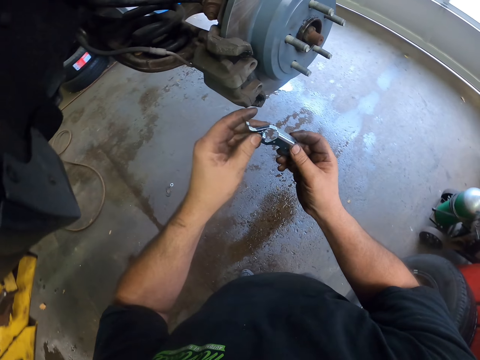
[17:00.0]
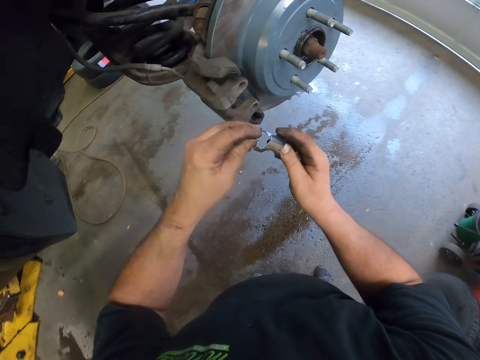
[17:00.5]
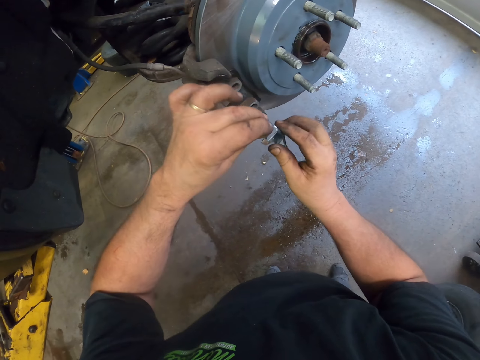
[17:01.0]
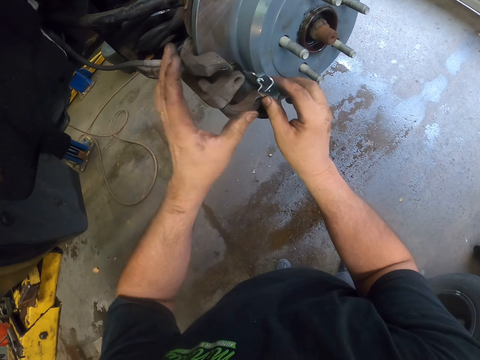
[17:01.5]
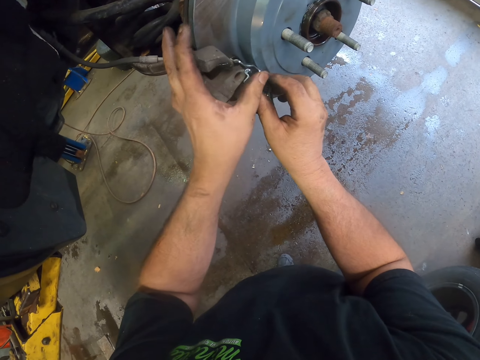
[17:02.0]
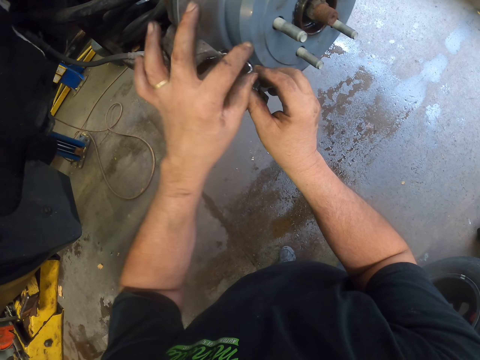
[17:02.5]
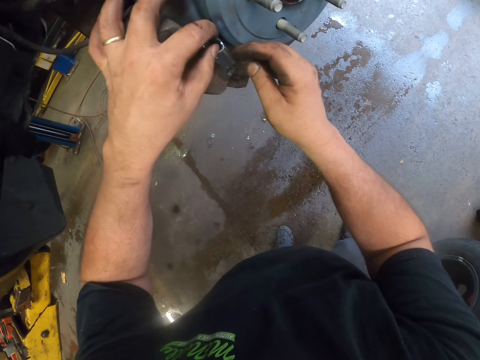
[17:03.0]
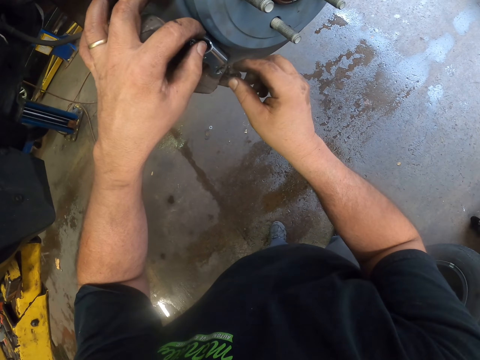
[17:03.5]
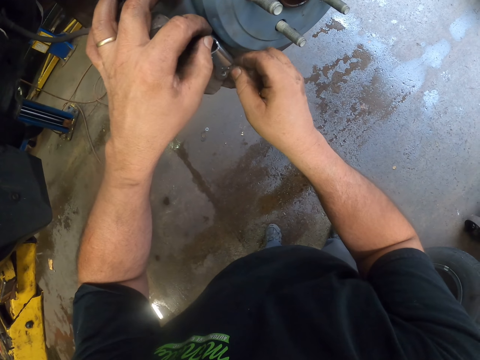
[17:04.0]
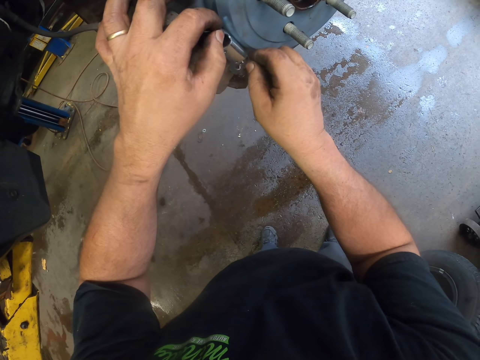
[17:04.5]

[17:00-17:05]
The camera wearer fixes an object on the wheel. They put the object on the rim part of the vehicle.

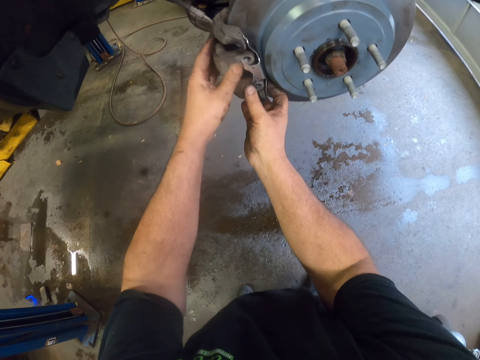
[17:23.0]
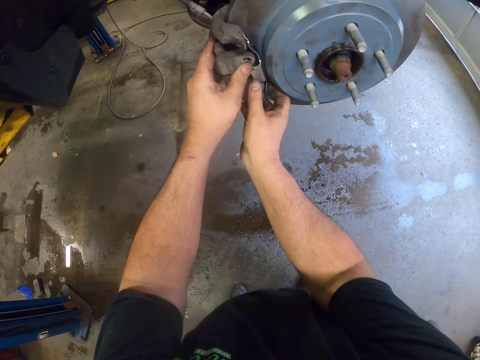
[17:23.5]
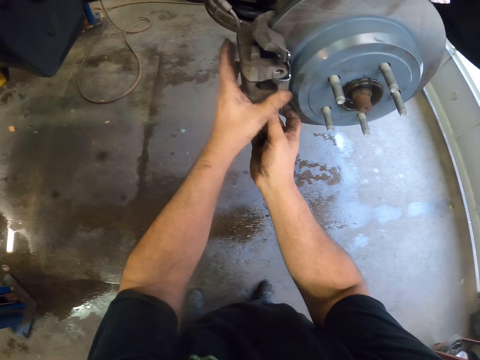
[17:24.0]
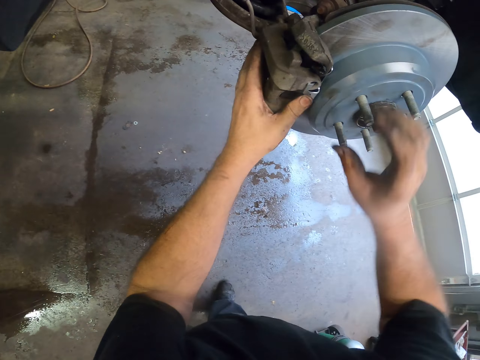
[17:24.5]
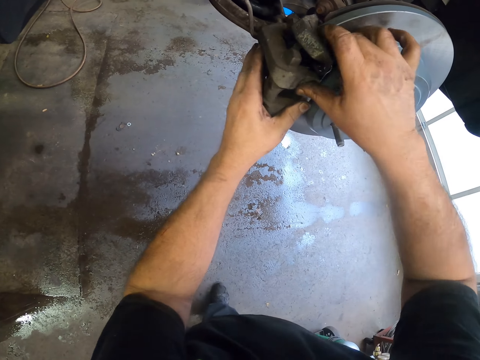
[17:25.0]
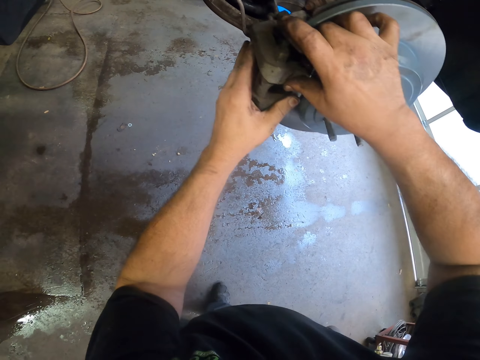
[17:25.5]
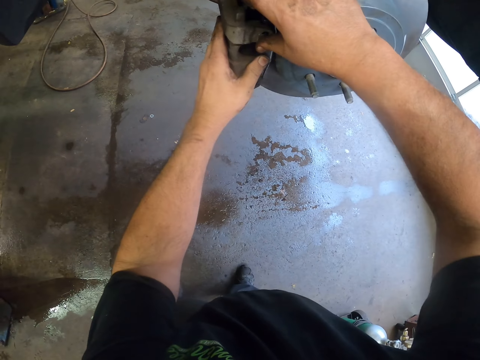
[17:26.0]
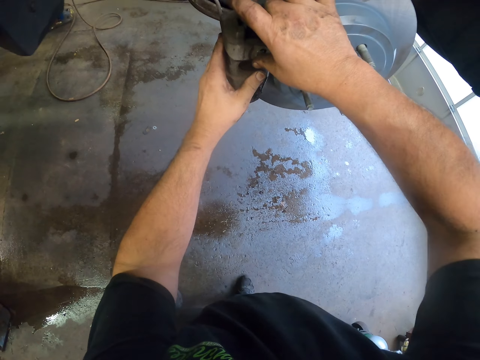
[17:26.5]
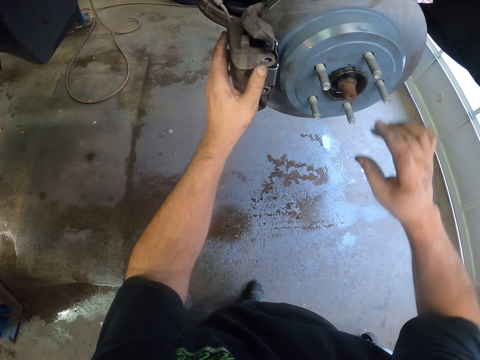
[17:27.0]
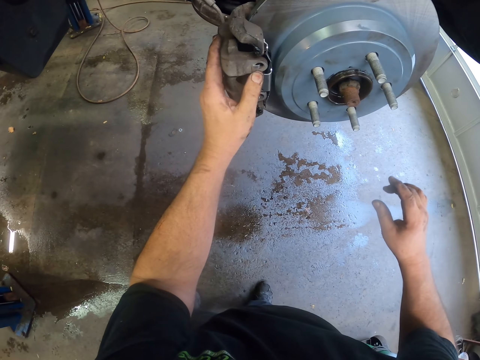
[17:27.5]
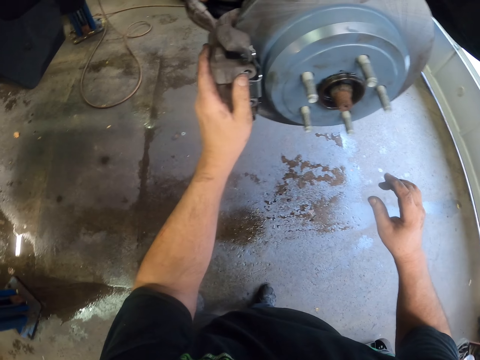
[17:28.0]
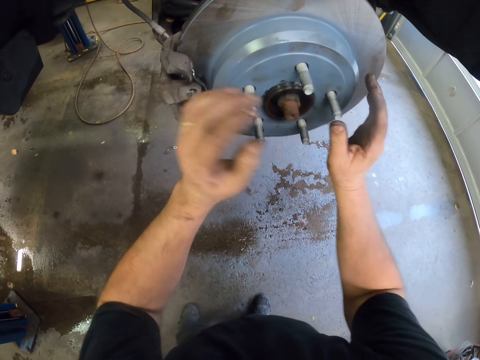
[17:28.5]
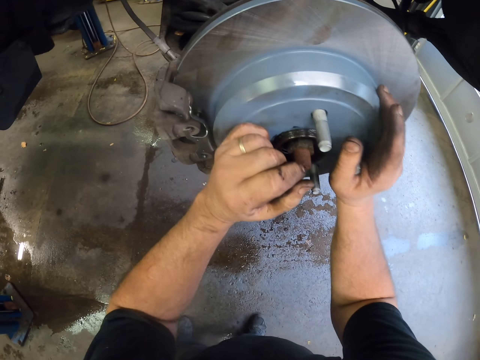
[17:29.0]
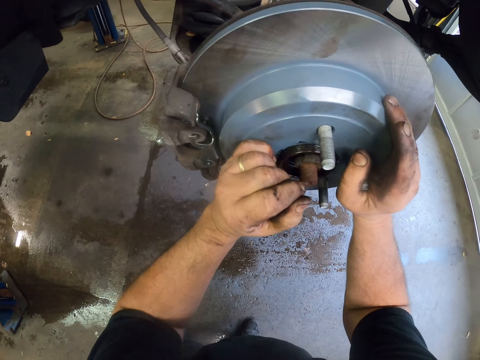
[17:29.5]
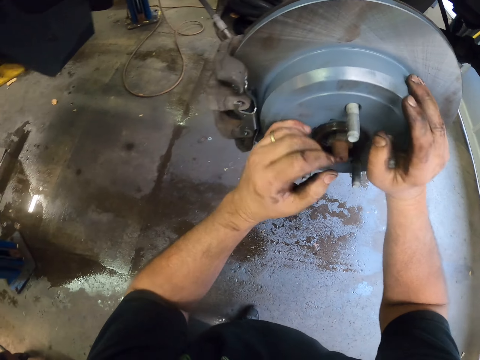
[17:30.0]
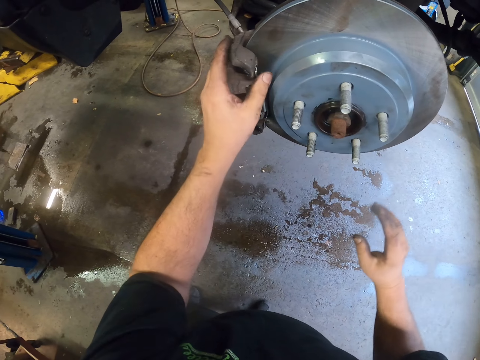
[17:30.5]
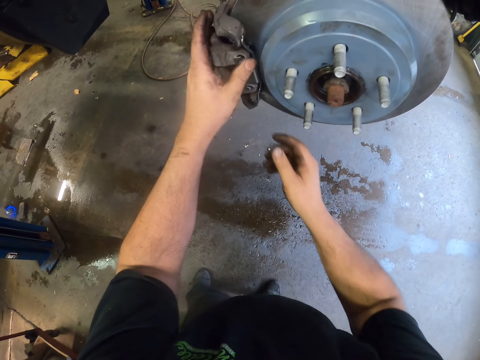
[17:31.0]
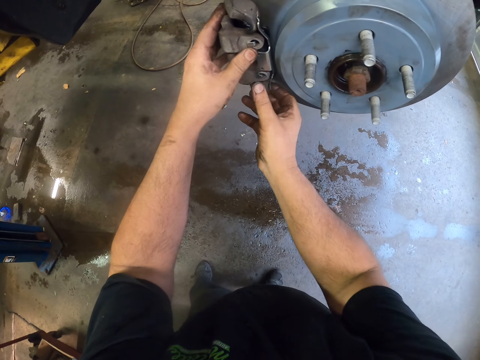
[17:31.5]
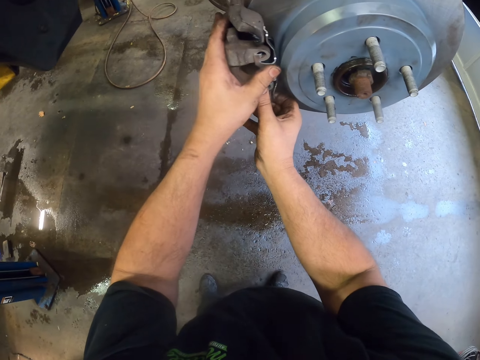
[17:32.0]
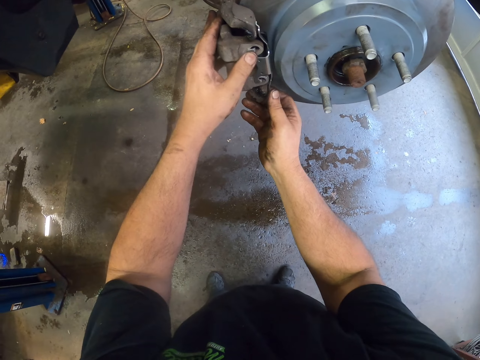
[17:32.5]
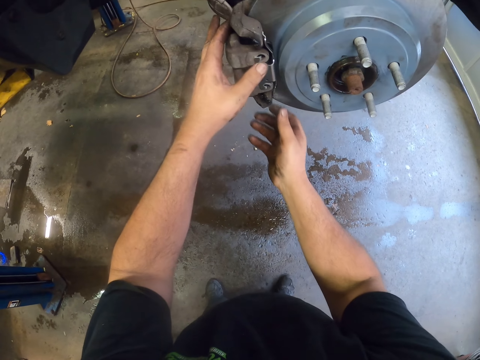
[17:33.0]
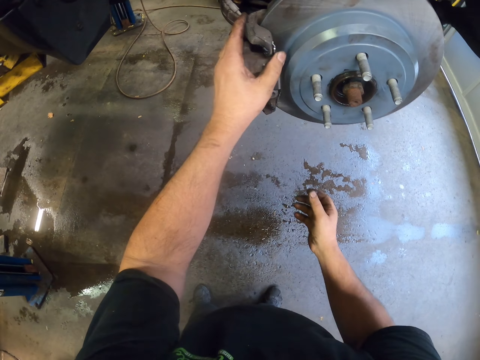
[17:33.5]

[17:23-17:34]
The camera wearer moves the hand to the rim part of the vehicle. They press something with the hand. They rotate the rim part of the vehicle. They move the hand to the rim part of the vehicle.

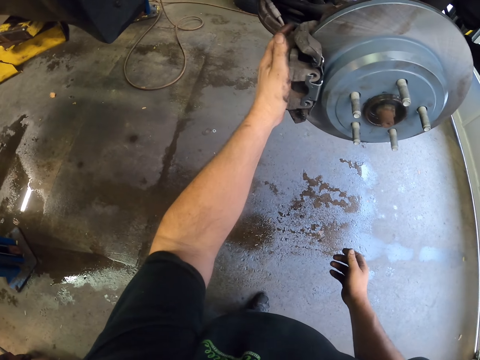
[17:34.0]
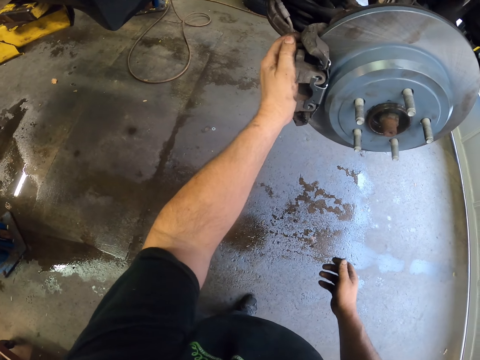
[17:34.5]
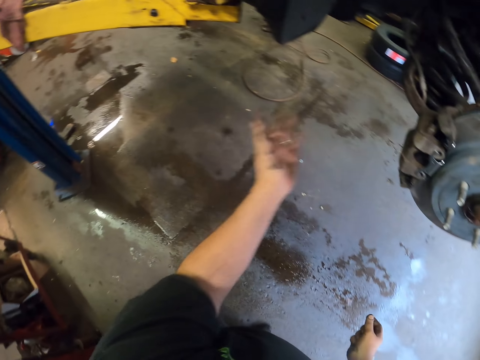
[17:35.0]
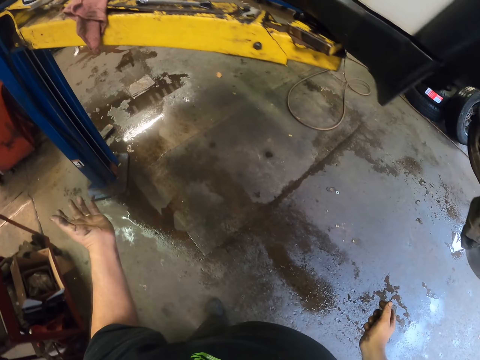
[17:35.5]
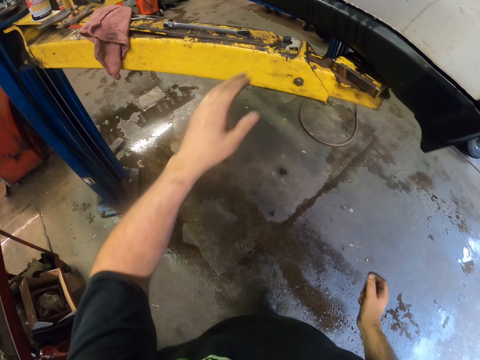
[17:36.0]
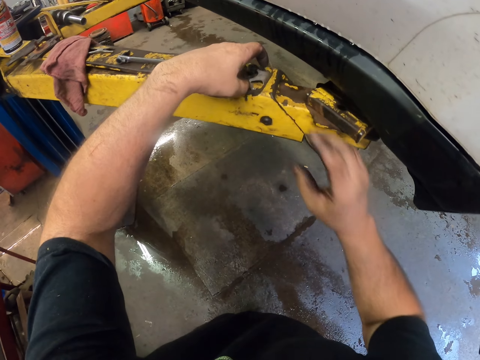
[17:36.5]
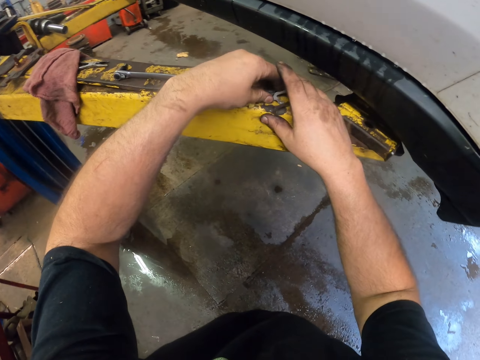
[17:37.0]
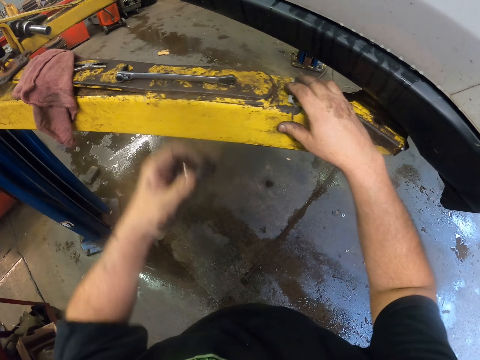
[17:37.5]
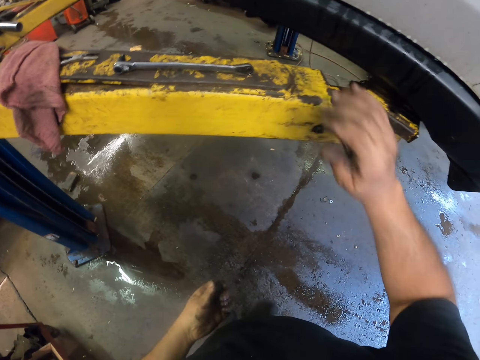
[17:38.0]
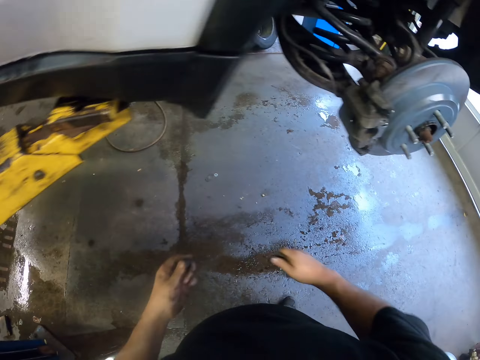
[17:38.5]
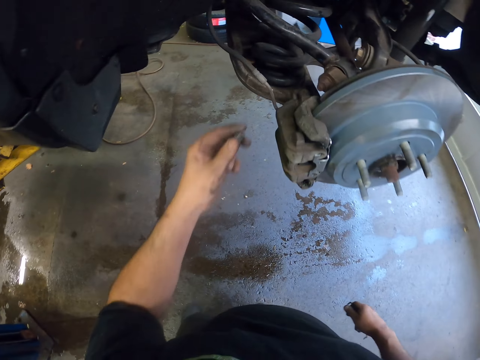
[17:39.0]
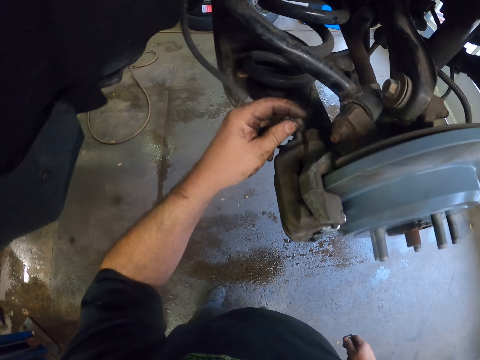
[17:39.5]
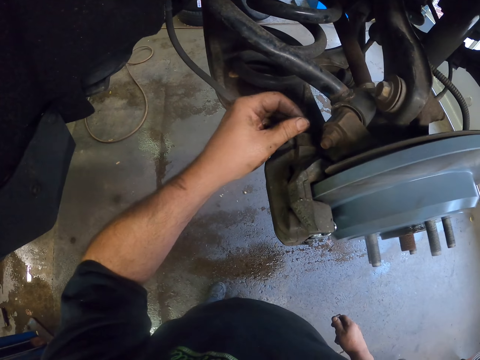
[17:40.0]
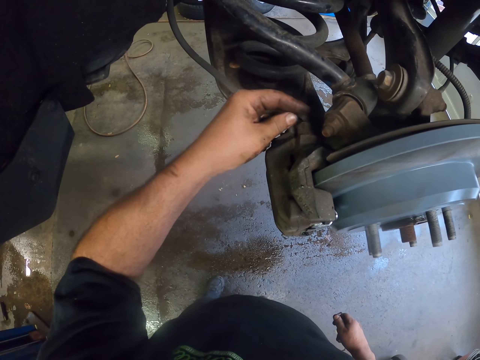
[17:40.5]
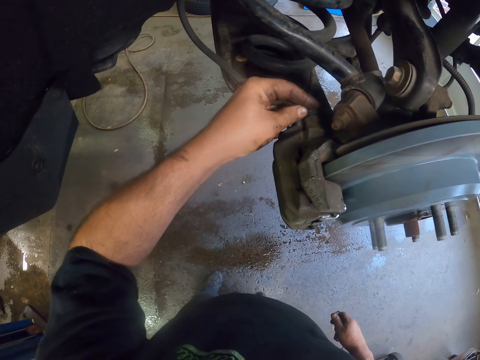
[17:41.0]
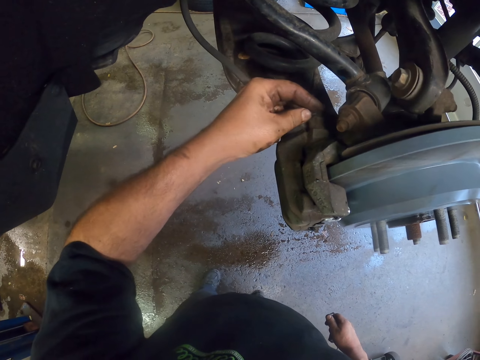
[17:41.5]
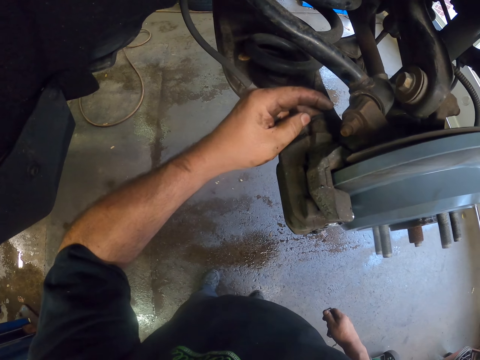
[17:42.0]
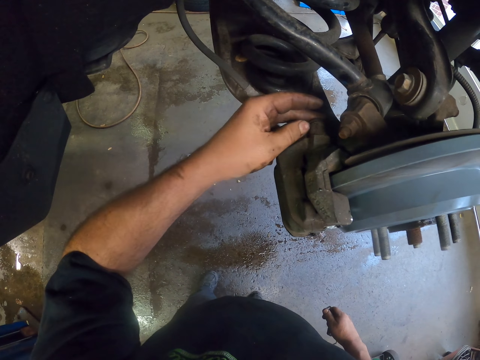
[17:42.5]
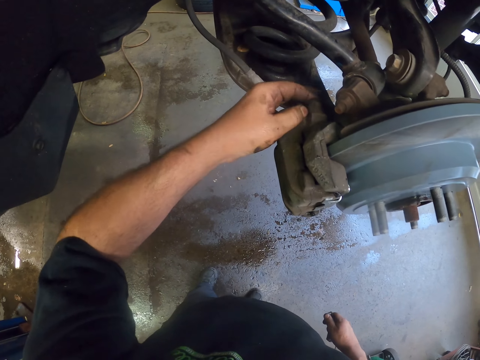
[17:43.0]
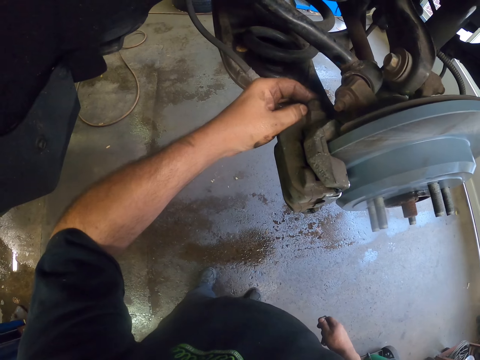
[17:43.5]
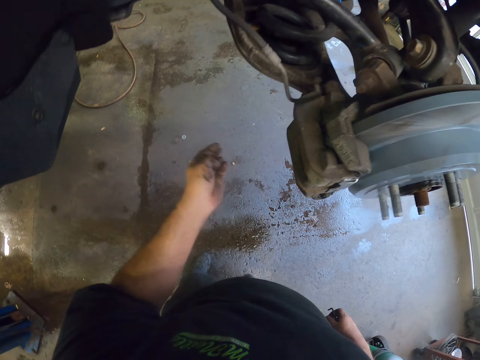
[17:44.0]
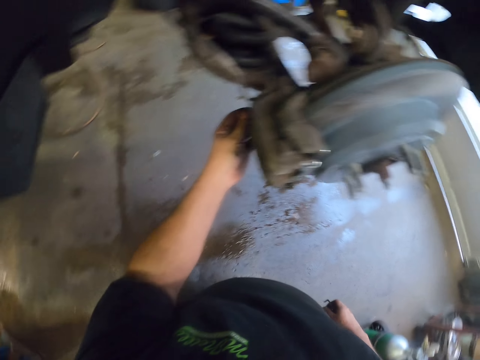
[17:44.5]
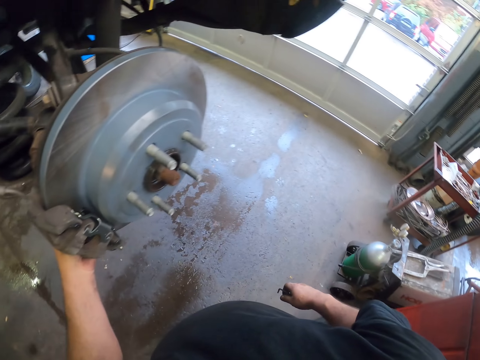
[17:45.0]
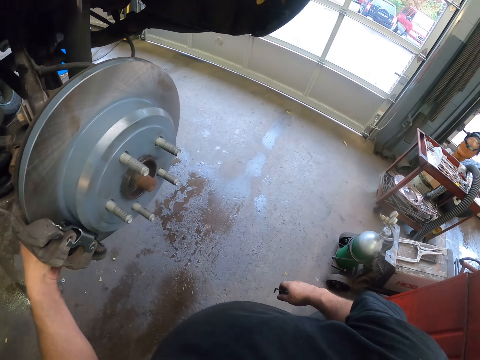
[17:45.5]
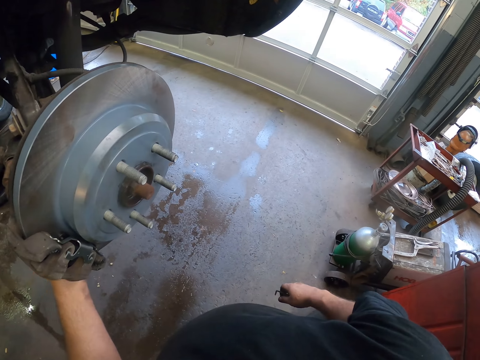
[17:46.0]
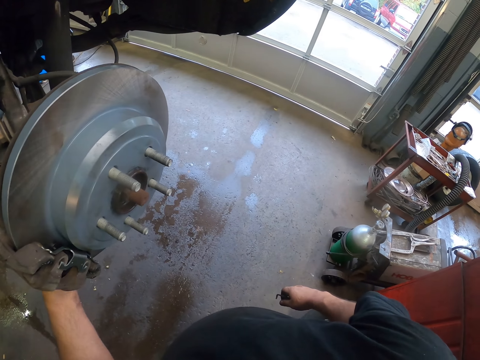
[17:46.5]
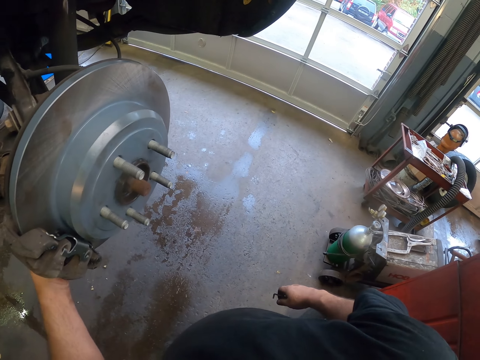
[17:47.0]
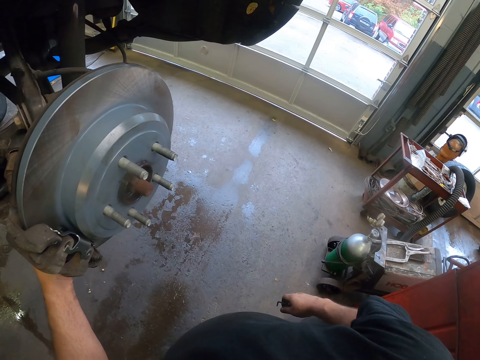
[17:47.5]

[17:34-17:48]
The camera wearer moves the hand sideways. They pick up a nut. They fix the nut in a wheel. They put the nut on the vehicle part. They move the hand with the nut to the rim part of the vehicle.
